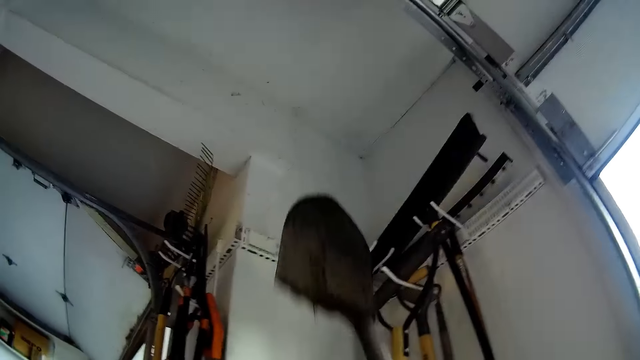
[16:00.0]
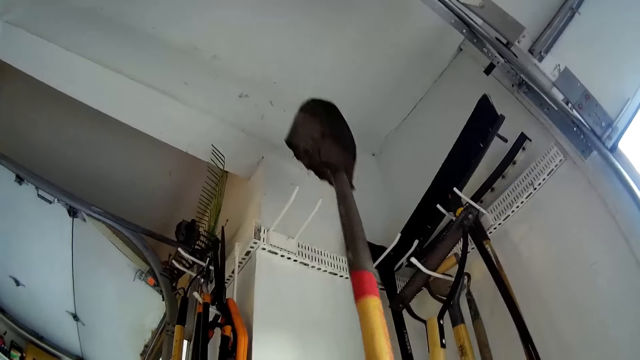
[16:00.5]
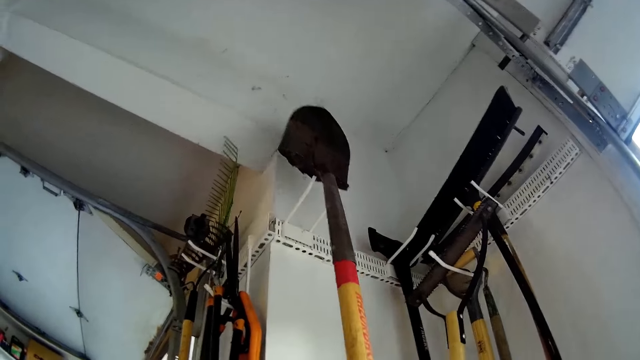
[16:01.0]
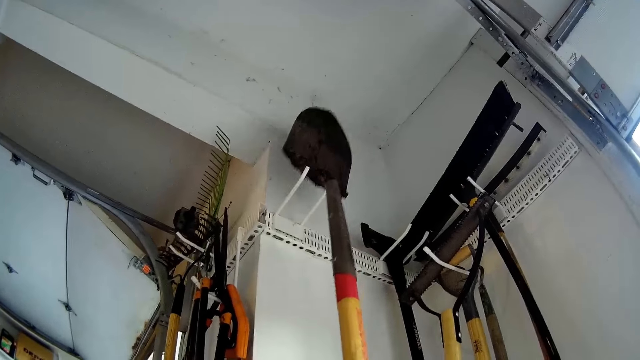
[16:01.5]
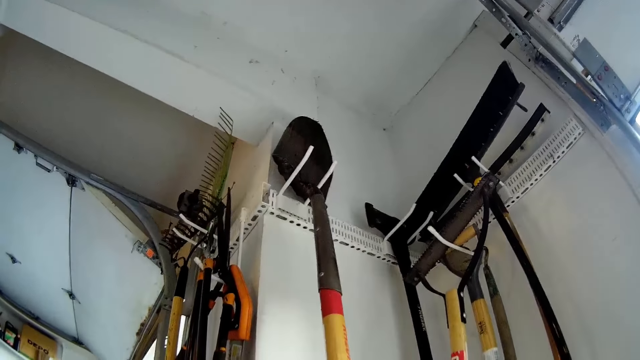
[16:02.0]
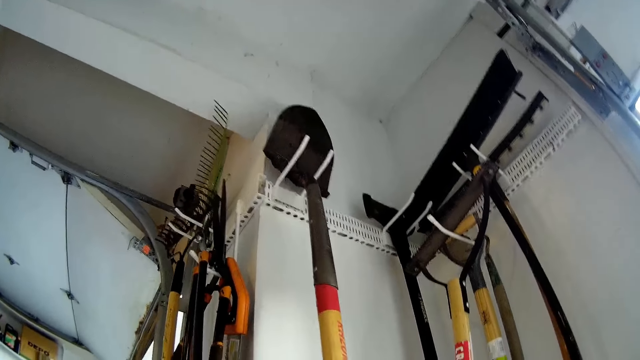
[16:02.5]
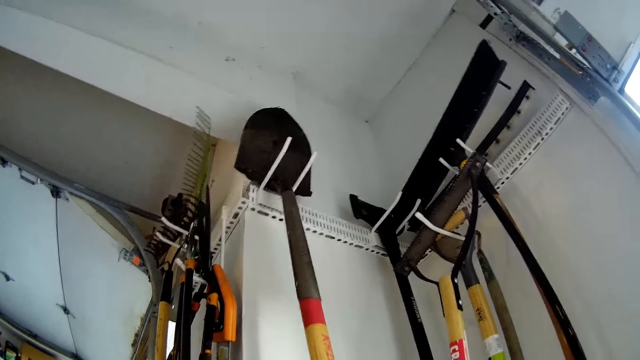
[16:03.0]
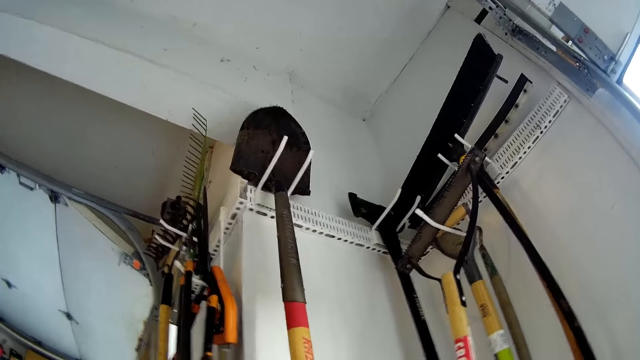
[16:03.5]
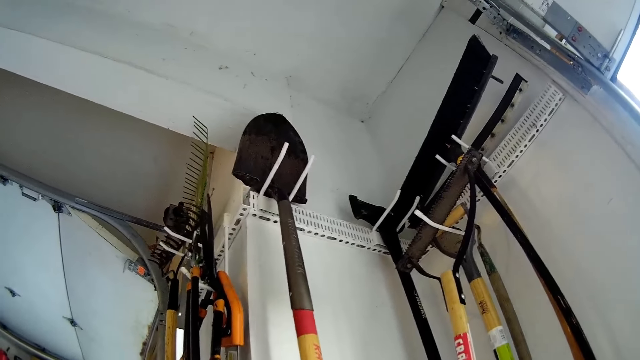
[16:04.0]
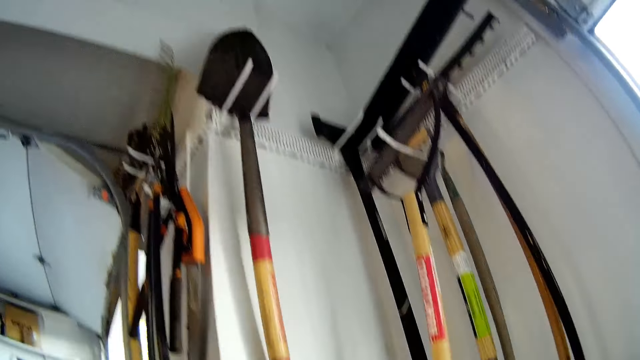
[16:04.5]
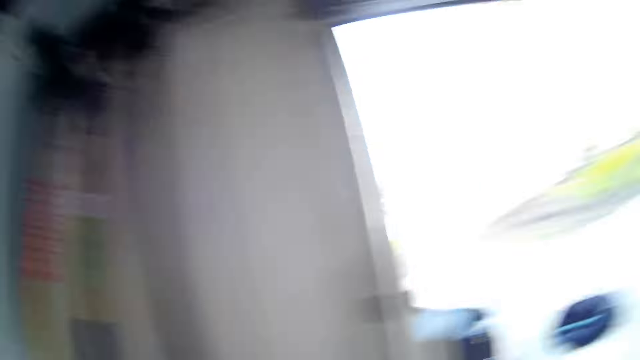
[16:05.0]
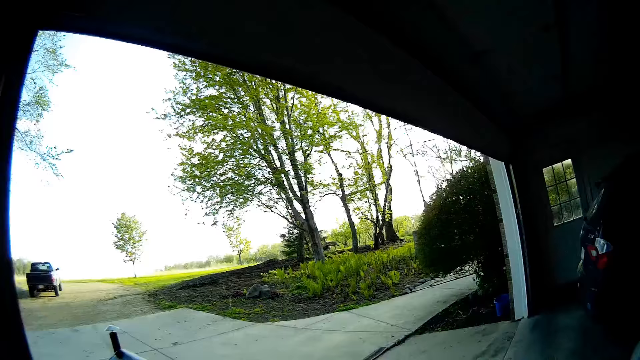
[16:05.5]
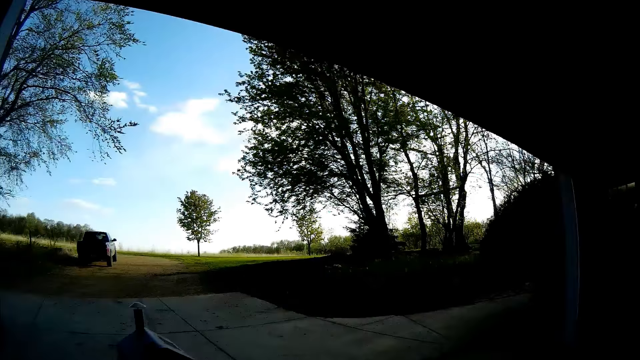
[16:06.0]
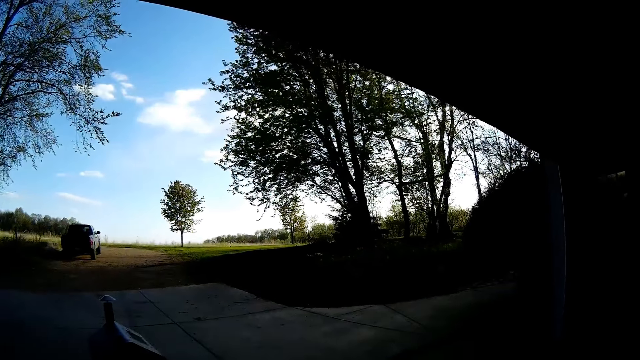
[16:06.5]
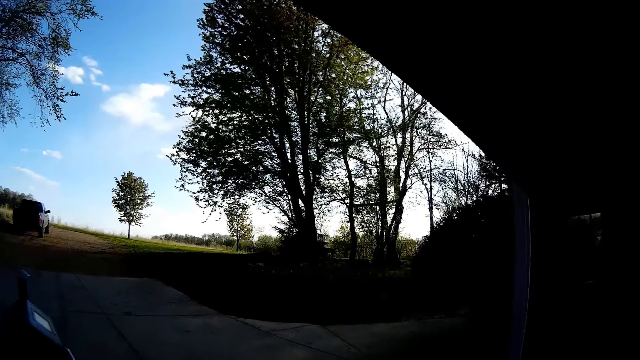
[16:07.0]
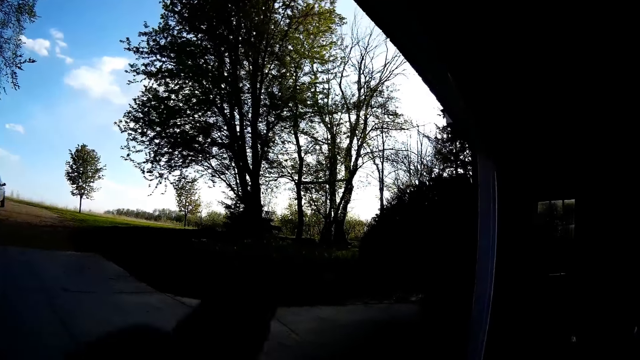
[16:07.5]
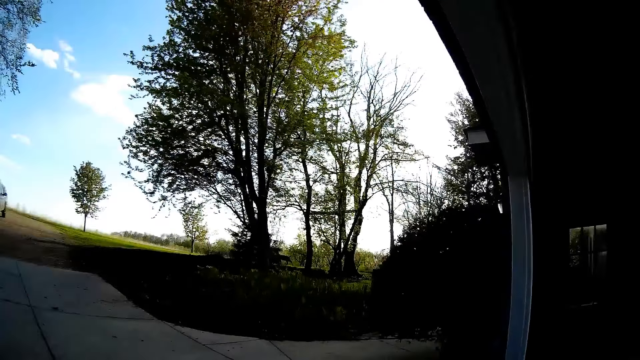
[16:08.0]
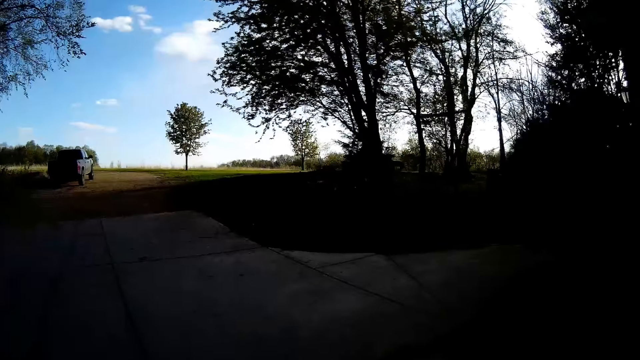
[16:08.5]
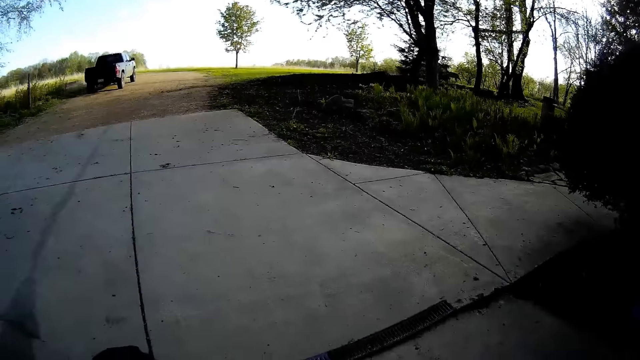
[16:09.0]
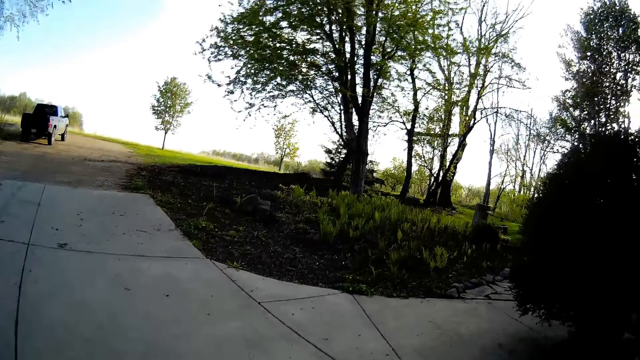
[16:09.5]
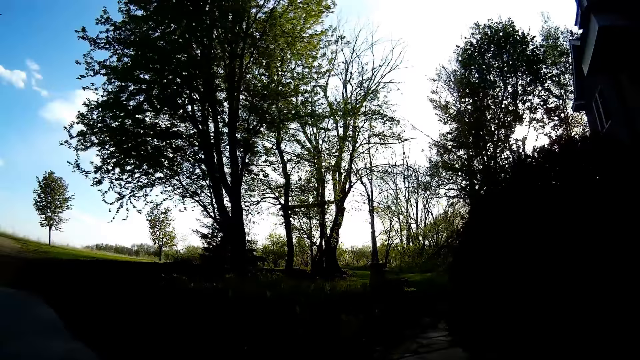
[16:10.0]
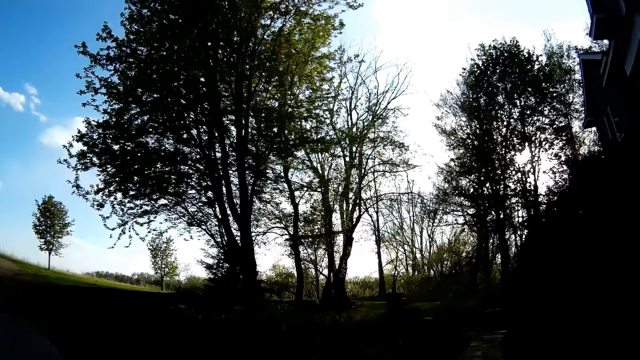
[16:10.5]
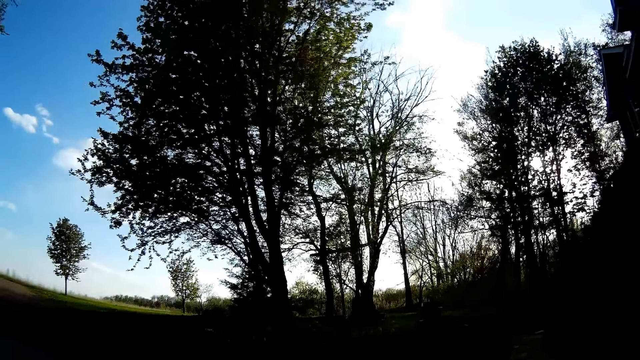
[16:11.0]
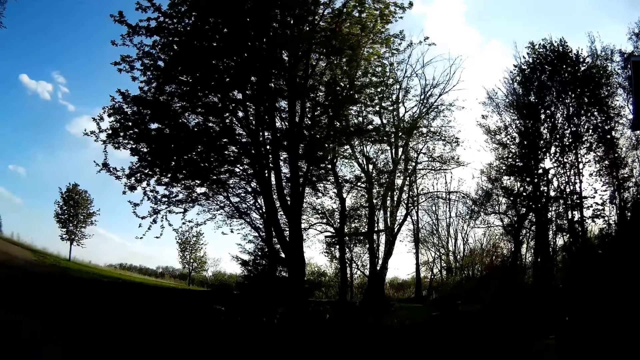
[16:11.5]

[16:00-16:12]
The camera wearer hangs the shovel on the tool rack on the wall in the garage with her right hand. She moves a hand. She walks in the compound towards the lawn.

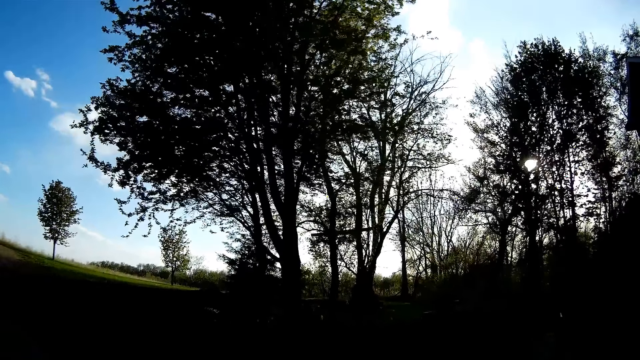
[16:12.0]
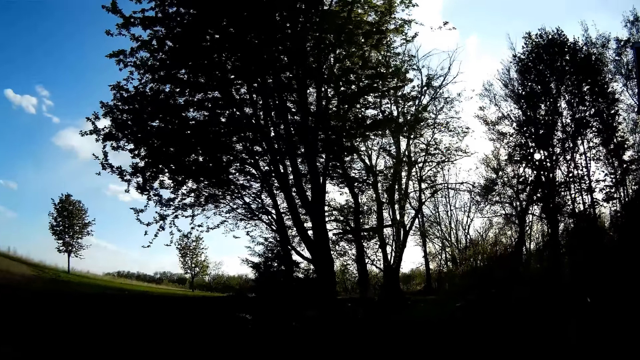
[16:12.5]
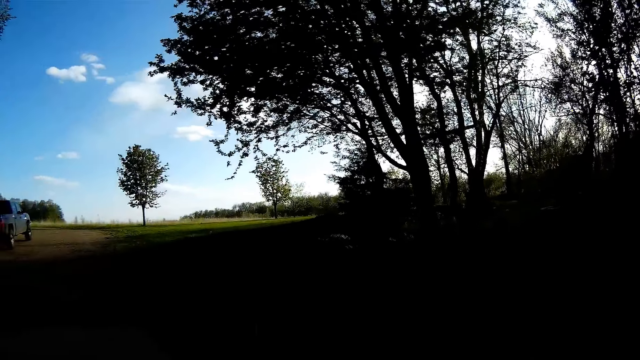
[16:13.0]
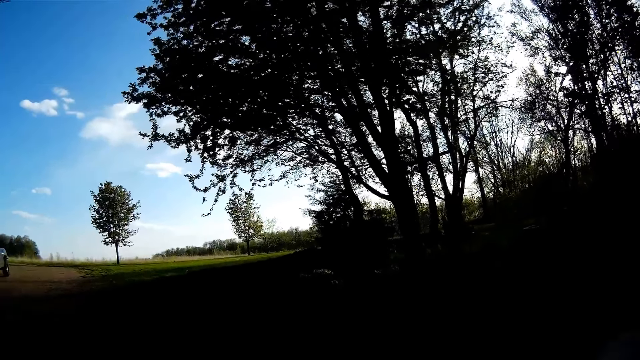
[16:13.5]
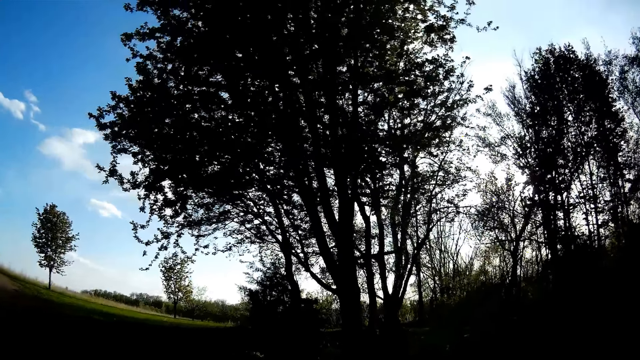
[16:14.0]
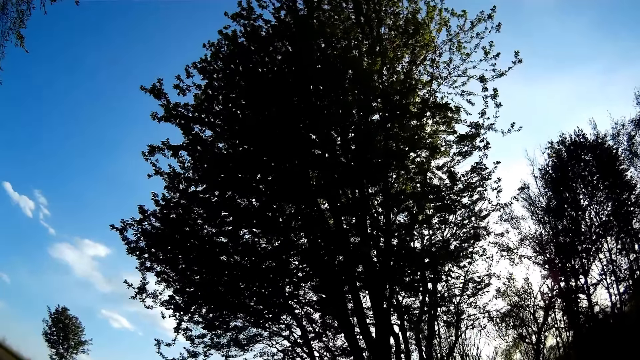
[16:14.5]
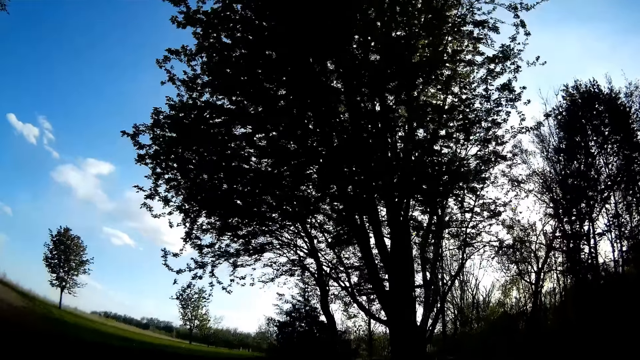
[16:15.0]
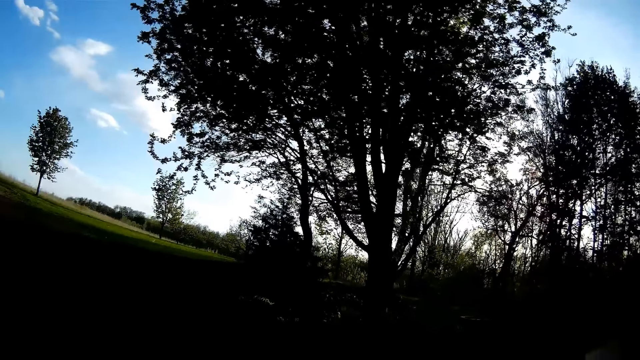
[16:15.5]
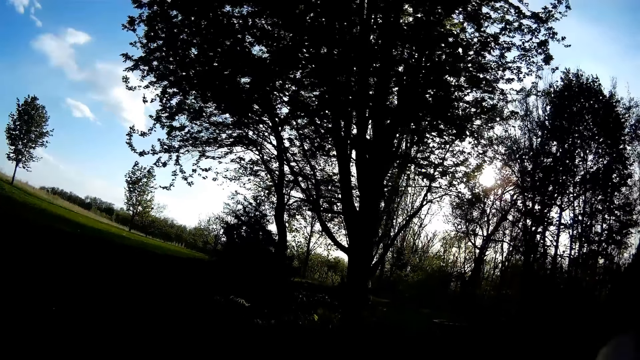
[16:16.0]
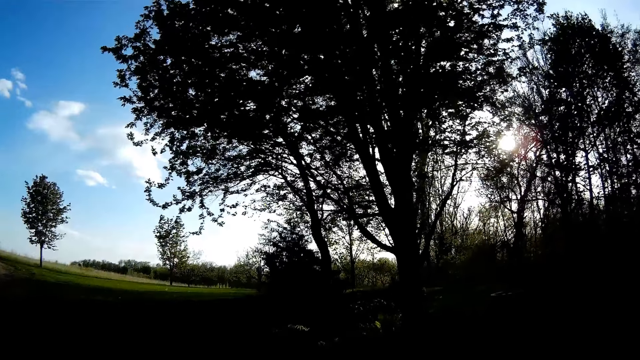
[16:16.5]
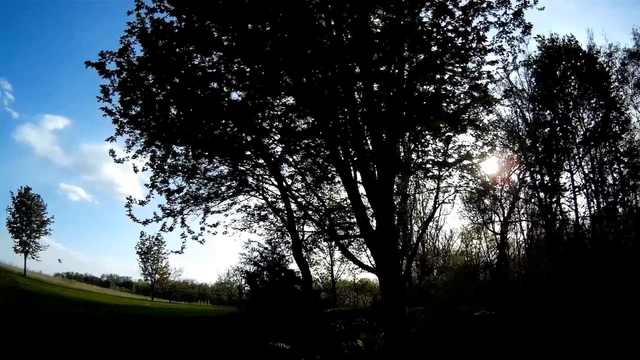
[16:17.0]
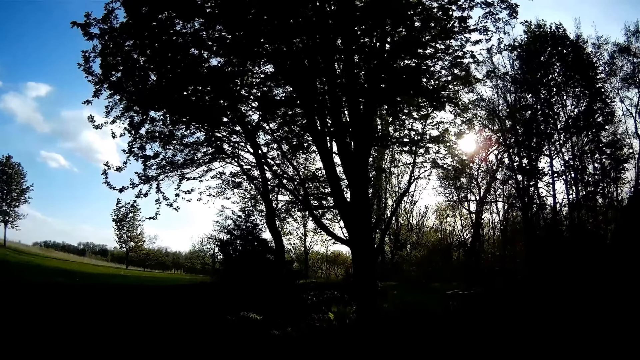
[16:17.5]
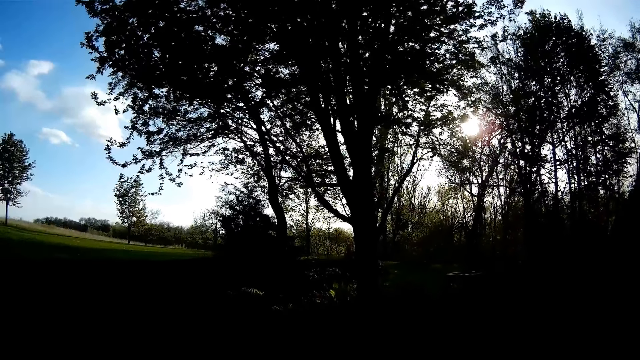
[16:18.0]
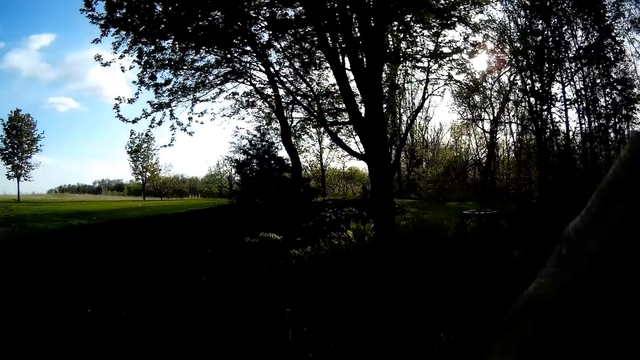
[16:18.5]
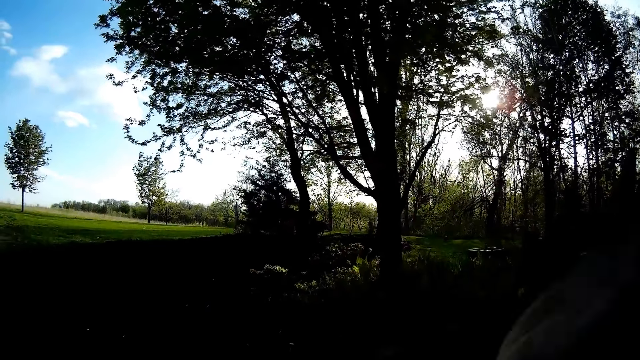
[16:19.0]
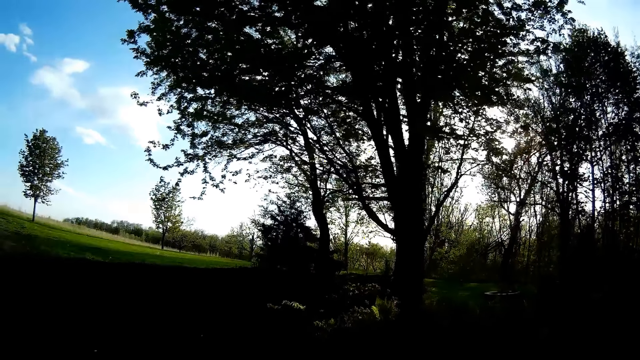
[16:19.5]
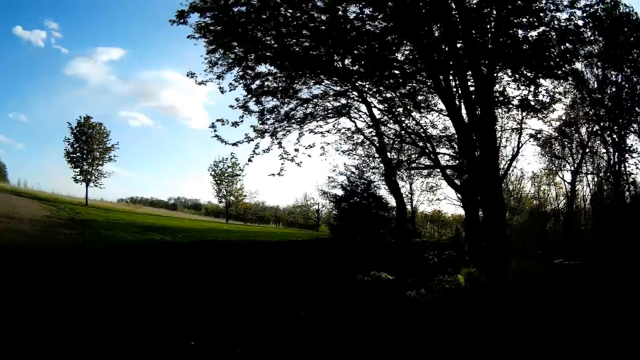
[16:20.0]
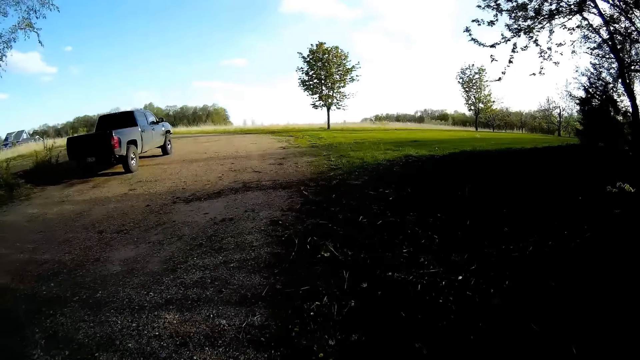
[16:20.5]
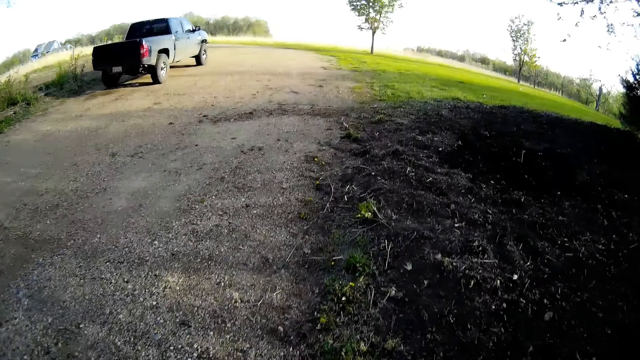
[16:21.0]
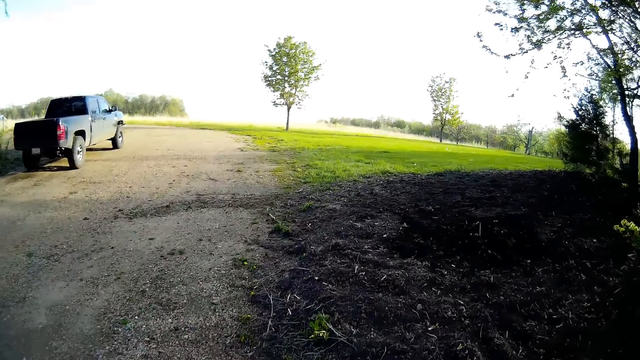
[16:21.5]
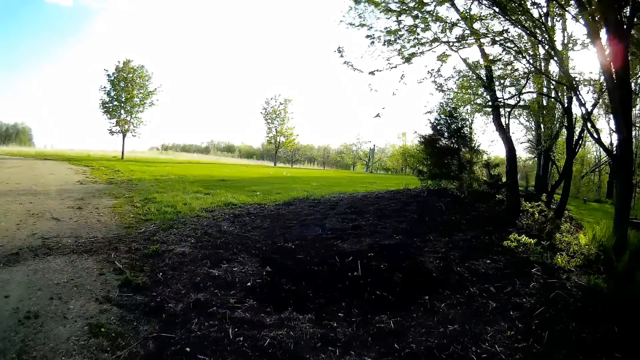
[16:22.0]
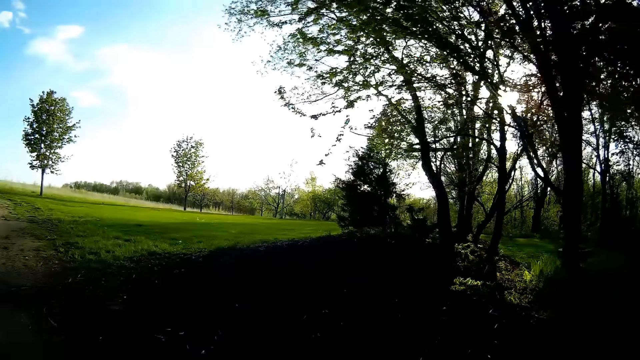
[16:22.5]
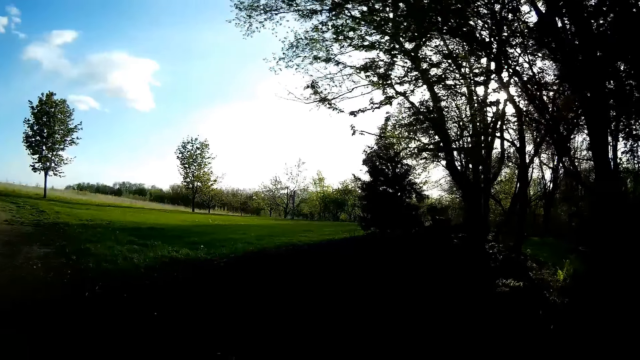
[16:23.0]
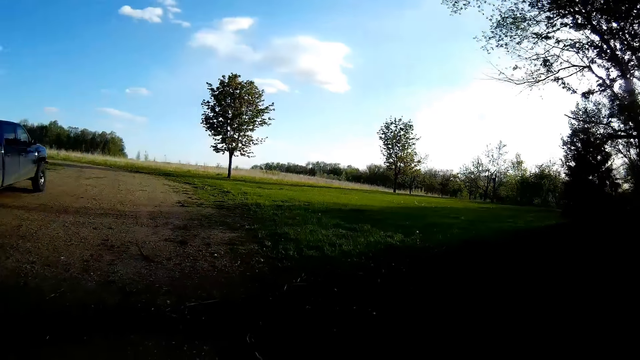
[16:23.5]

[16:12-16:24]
The camera wearer waves a hand.
